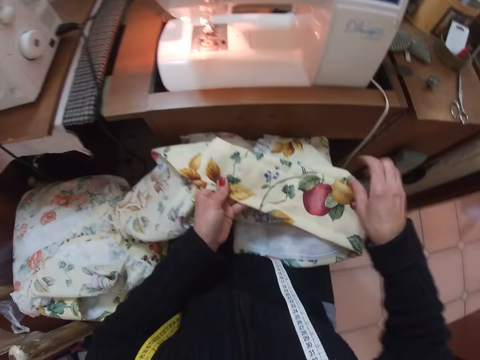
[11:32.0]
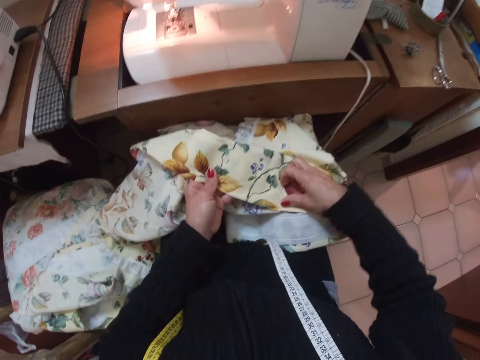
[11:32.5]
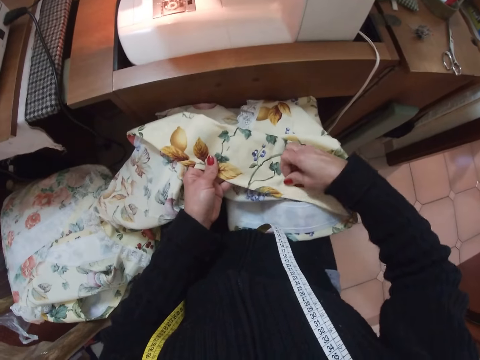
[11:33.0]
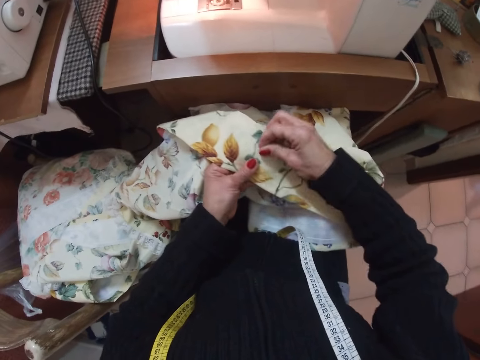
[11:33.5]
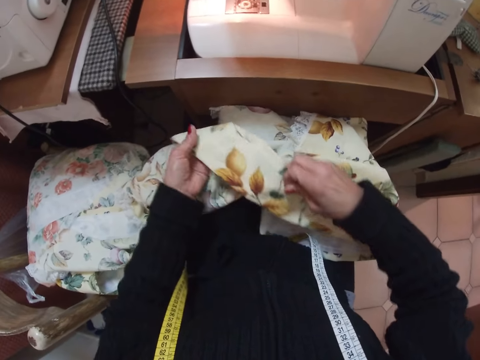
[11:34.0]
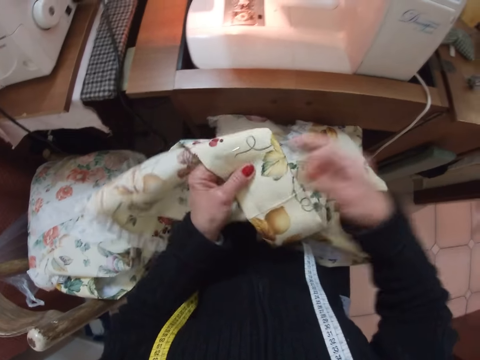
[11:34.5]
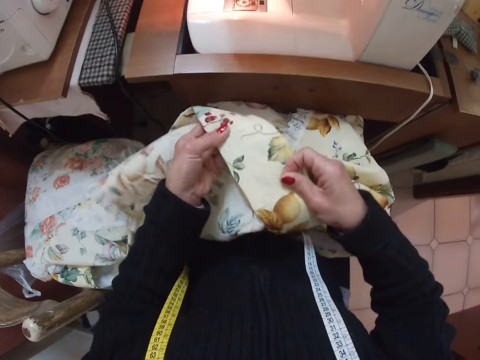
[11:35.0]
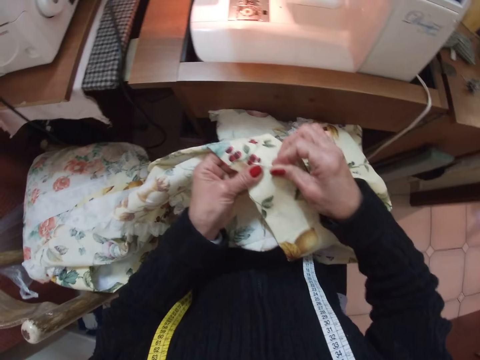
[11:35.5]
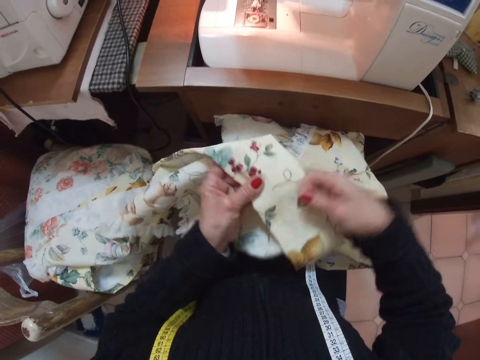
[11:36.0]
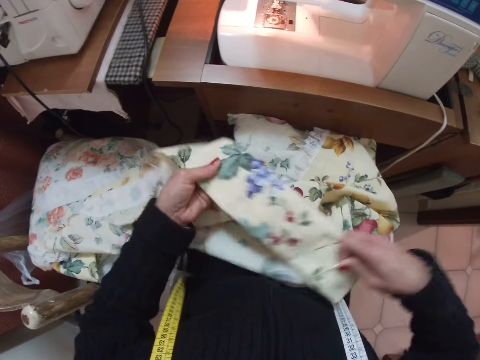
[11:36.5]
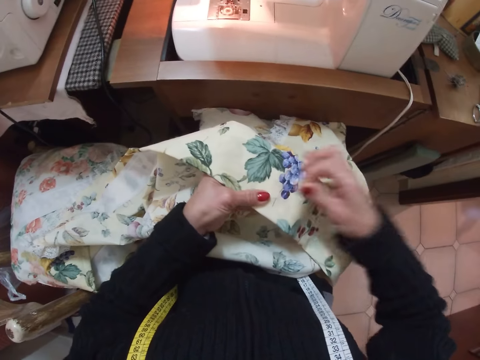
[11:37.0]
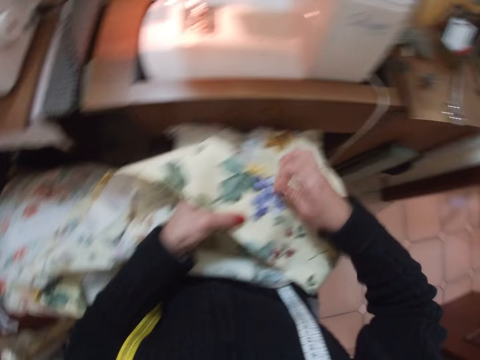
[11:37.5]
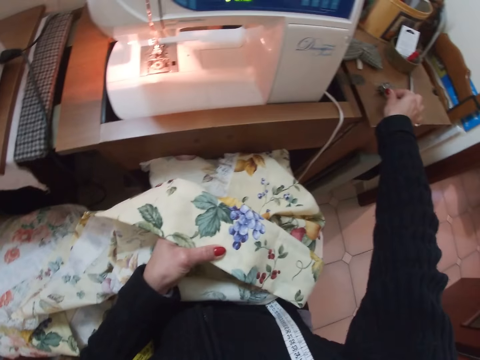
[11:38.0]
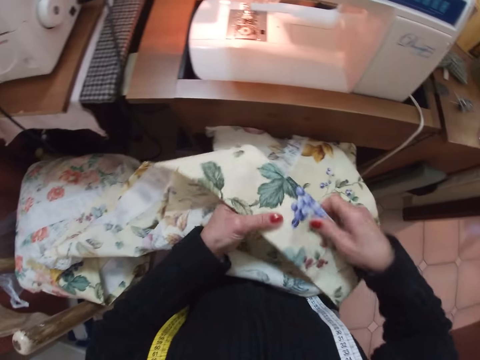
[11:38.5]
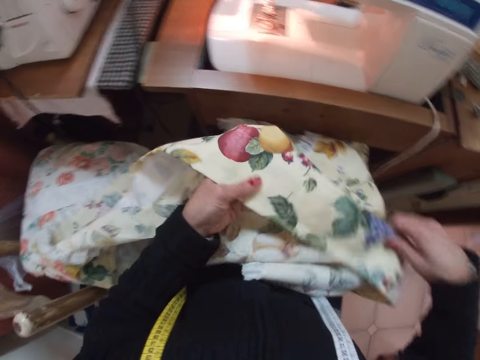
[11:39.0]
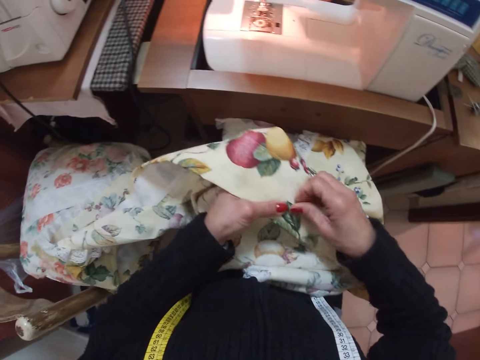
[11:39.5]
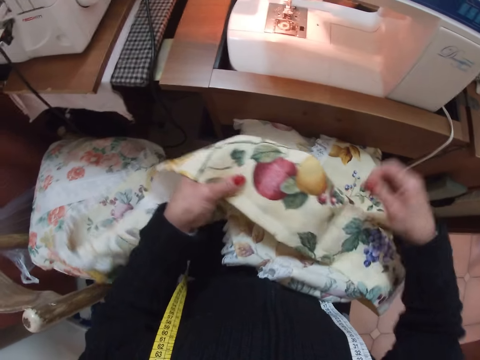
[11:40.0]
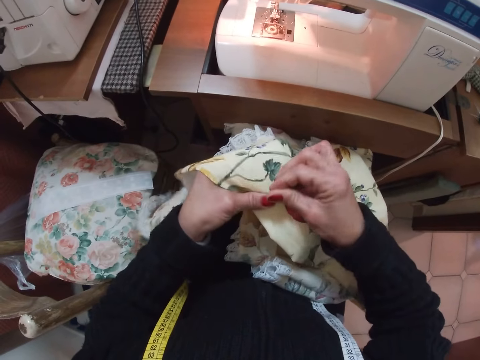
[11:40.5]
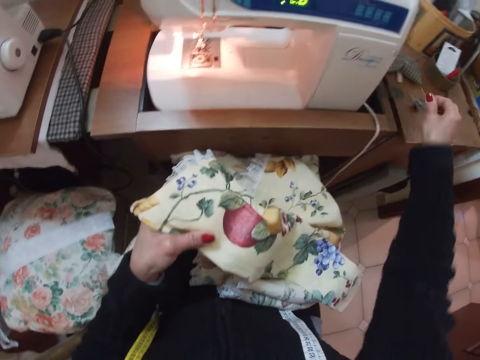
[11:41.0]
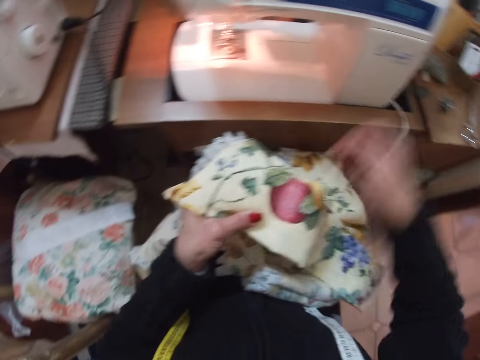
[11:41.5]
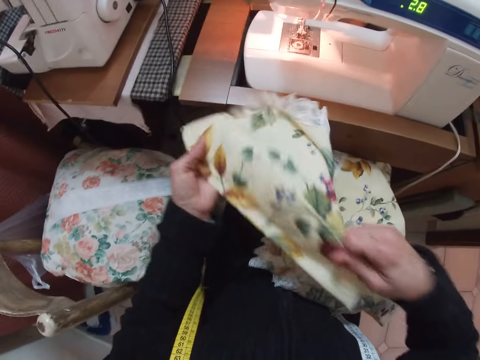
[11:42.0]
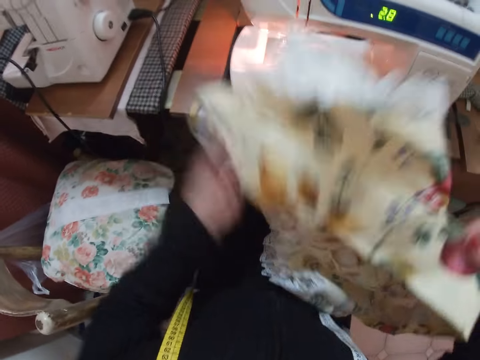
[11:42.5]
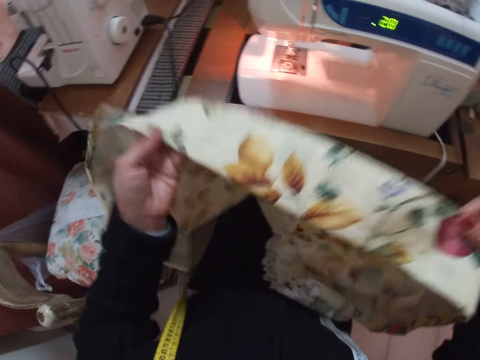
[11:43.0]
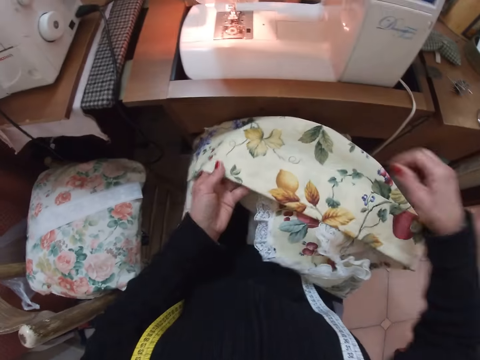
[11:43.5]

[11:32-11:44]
The camera wearer removes another pin from the fabric with her right hand. She does so repeatedly. She places the pins in her right hand on the table. She adjusts the cloth. She removes another pin from the fabric with her right hand. She does so again. She places the pins in her right hand on the table. She adjusts the cloth.

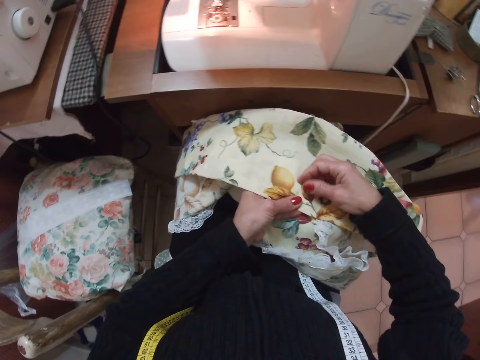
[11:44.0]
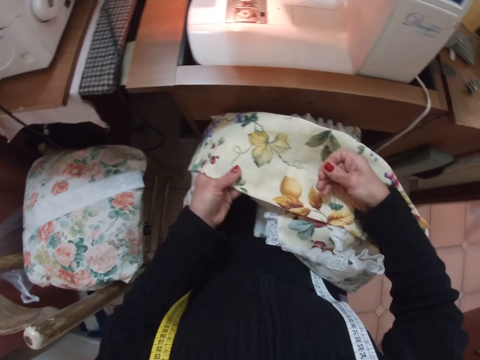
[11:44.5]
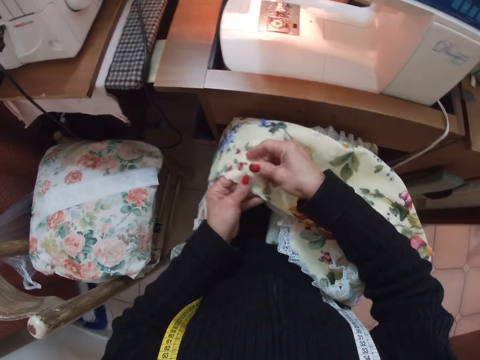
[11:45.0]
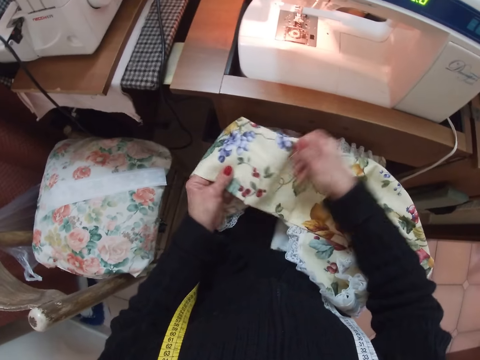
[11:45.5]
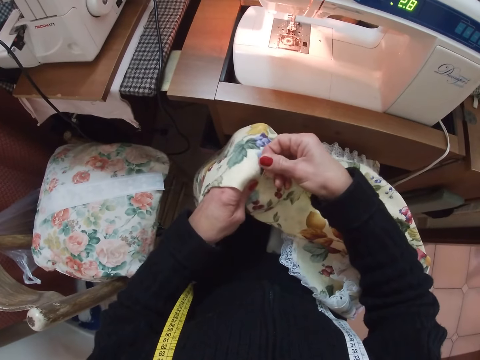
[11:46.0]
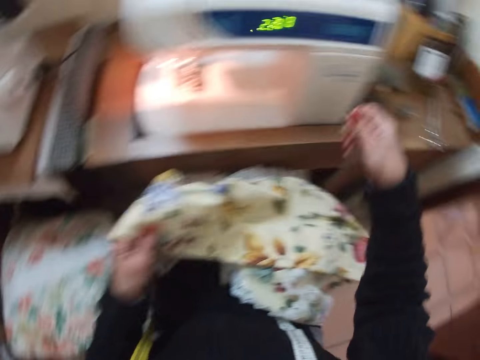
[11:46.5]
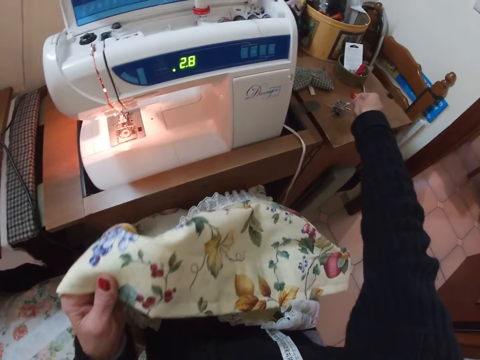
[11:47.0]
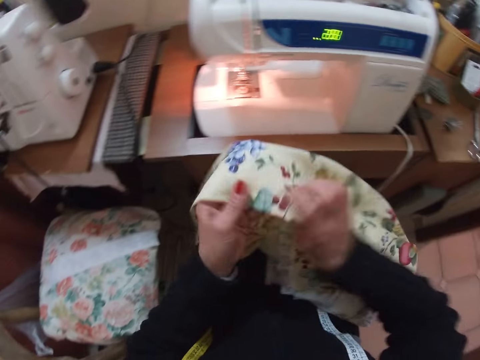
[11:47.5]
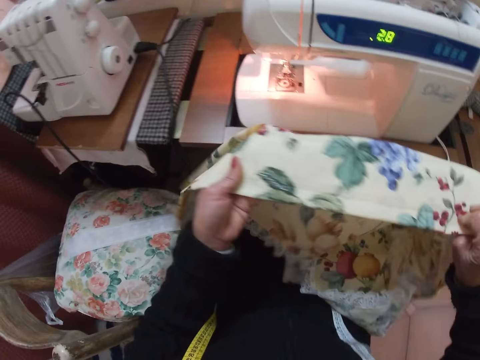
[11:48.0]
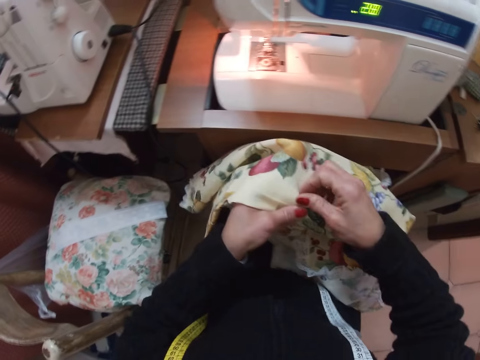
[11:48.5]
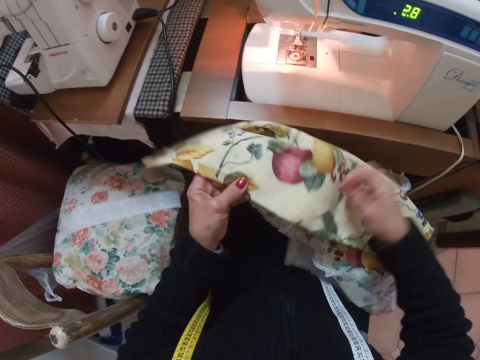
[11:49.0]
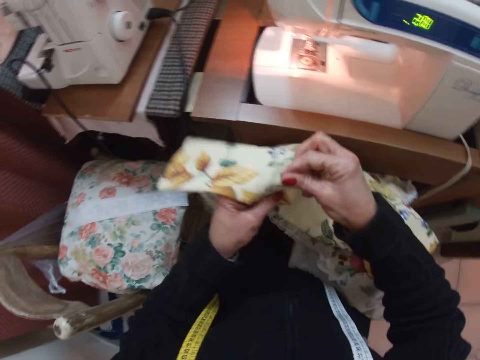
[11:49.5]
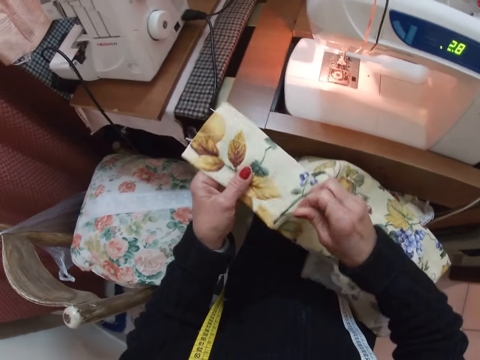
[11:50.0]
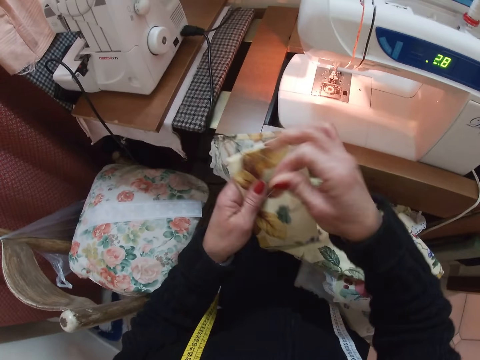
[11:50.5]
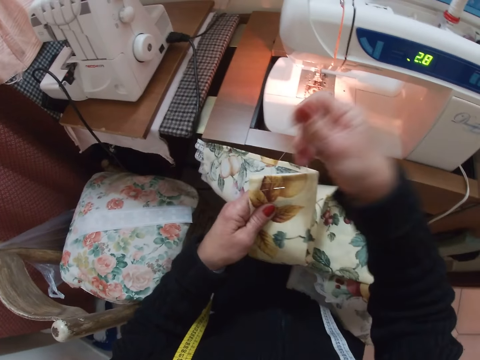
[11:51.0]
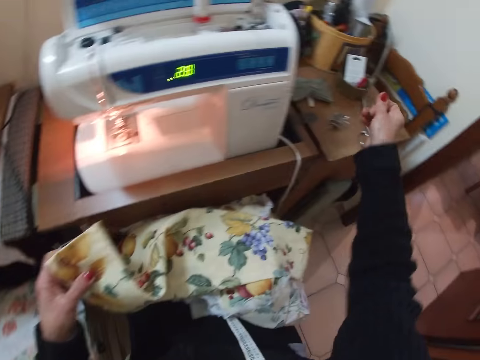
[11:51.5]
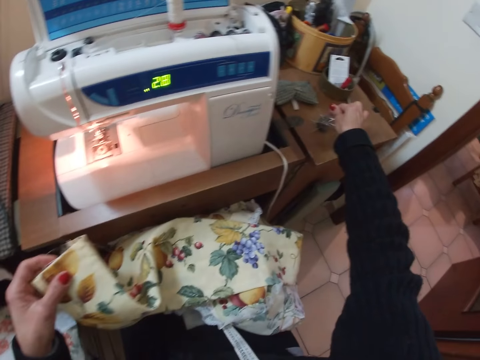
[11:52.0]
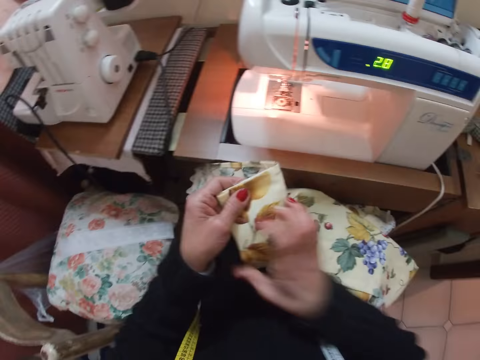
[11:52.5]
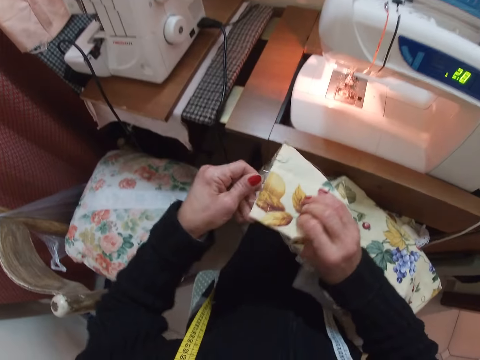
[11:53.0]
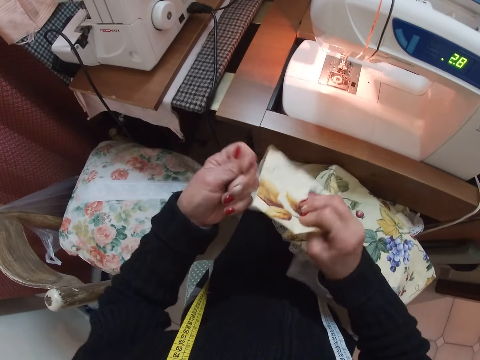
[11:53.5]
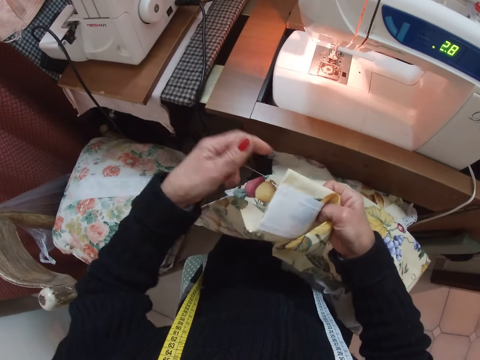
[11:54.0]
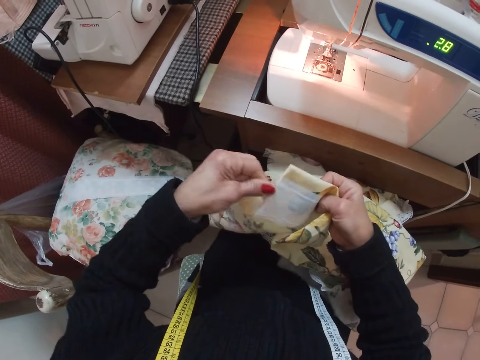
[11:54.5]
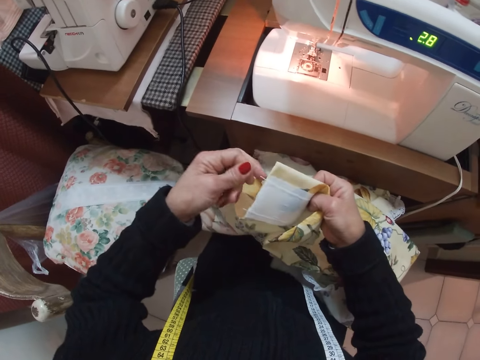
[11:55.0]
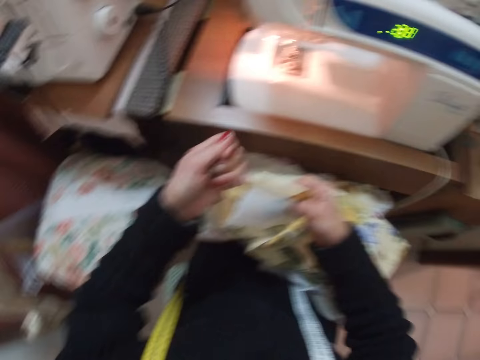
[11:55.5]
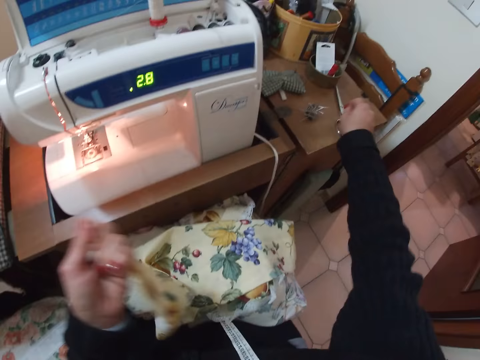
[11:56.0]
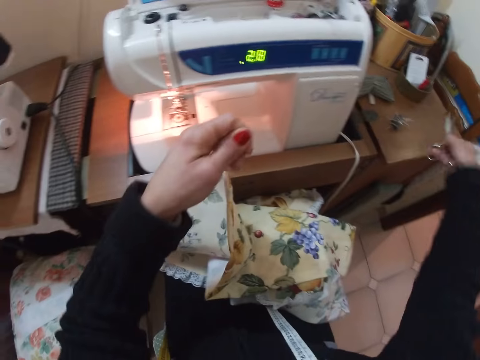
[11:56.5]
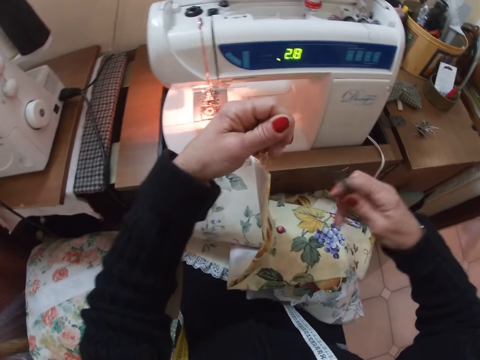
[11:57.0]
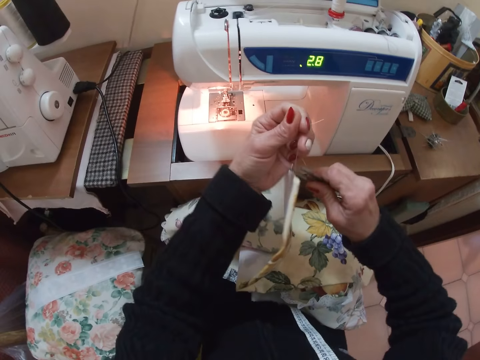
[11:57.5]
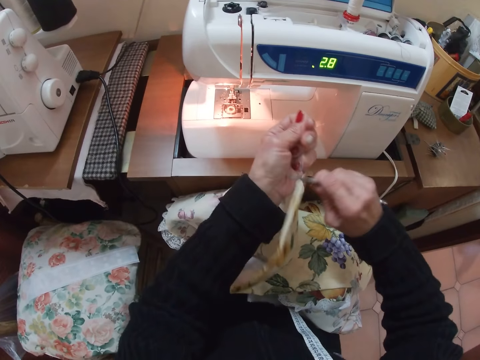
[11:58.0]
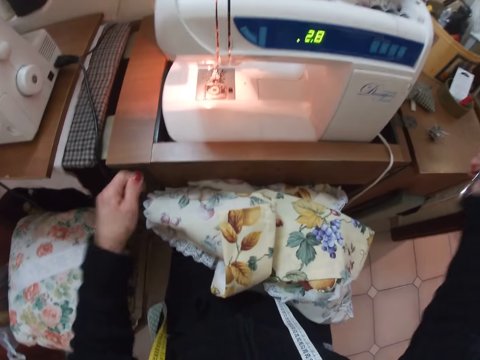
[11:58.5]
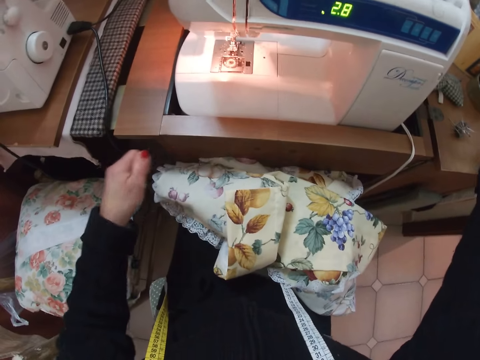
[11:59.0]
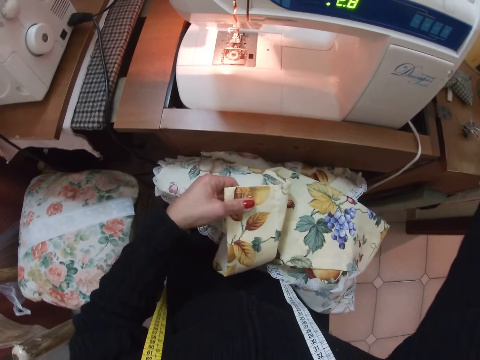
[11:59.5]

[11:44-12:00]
The camera wearer removes a pin from the fabric with her right hand. She removes another pin from the fabric with her right hand. She does so again. She places the pins in her right hand on the table. She adjusts the cloth. She removes another pin from the fabric with her right hand. She does so again. She pulls threads from the fabric with her right hand. She places the pins in her right hand on the table. She pulls the threads from the fabric with her left hand. She picks up the pair of scissors from the table with her right hand. She cuts the threads from the fabric with the scissors in her right hand.
